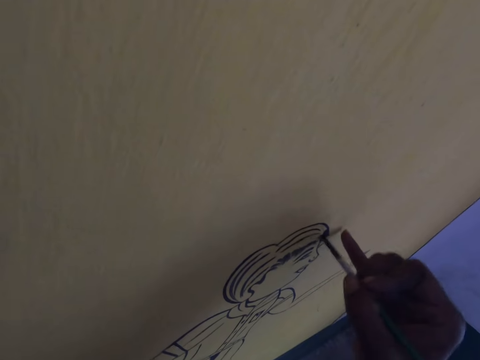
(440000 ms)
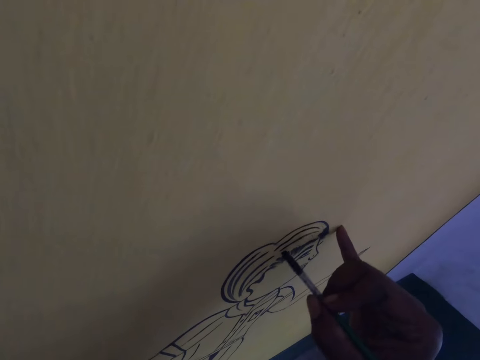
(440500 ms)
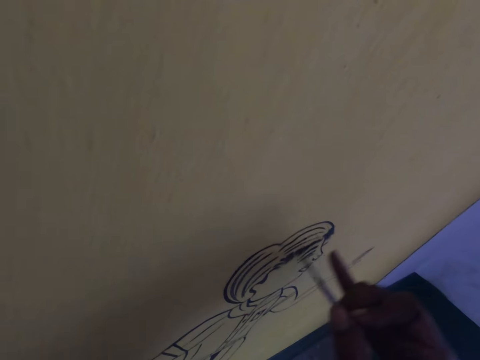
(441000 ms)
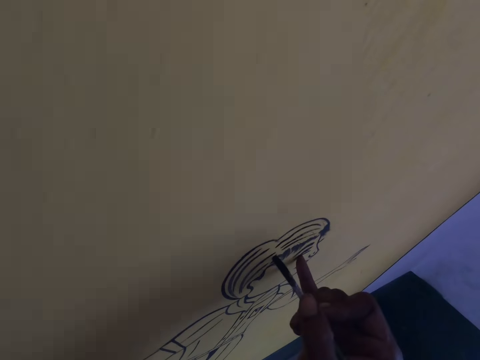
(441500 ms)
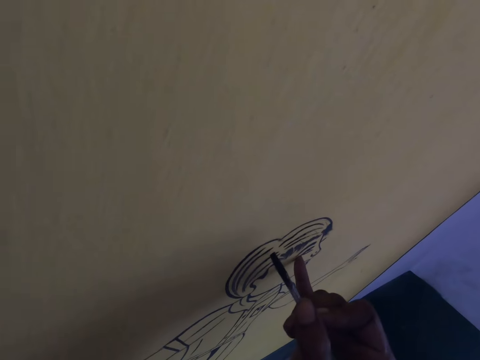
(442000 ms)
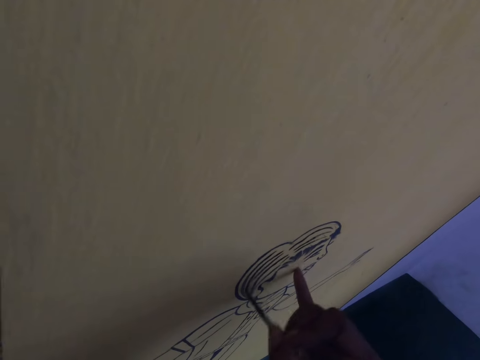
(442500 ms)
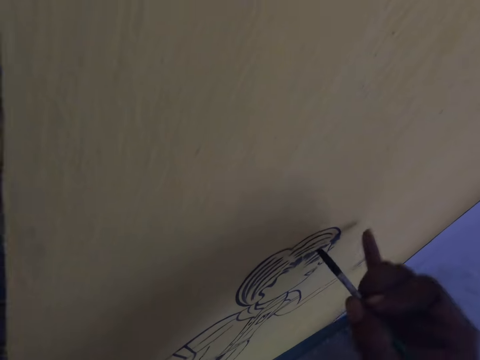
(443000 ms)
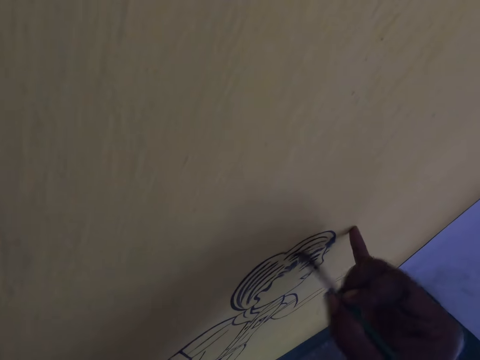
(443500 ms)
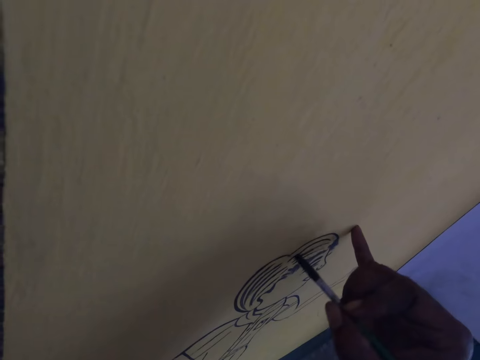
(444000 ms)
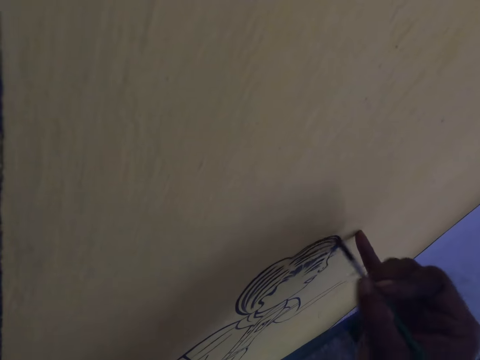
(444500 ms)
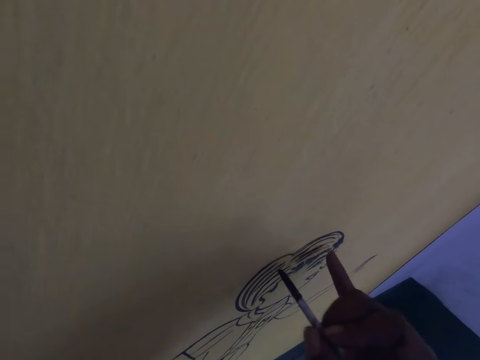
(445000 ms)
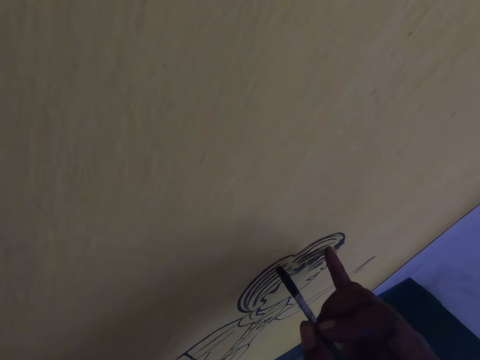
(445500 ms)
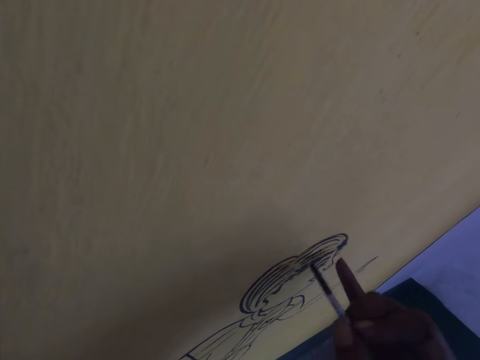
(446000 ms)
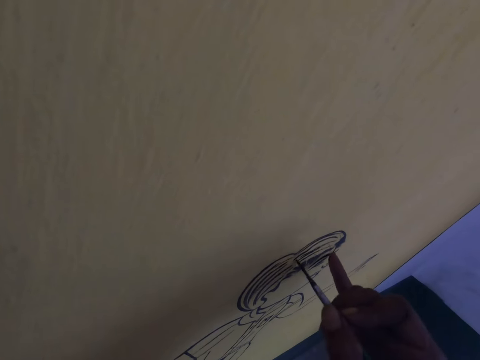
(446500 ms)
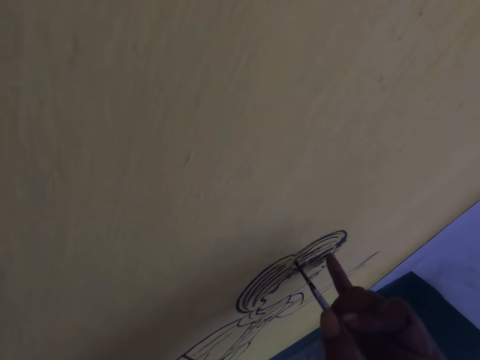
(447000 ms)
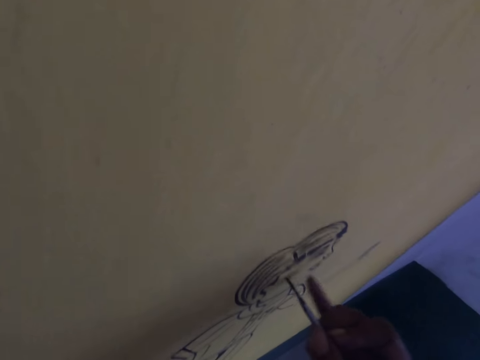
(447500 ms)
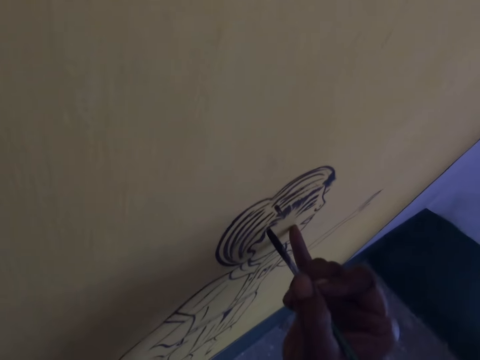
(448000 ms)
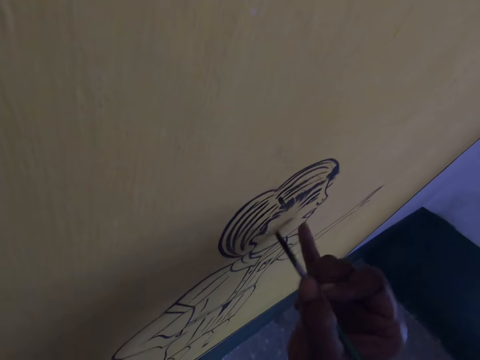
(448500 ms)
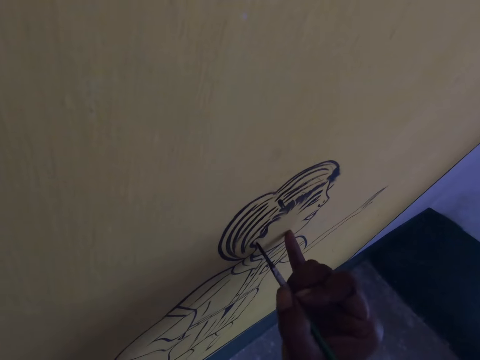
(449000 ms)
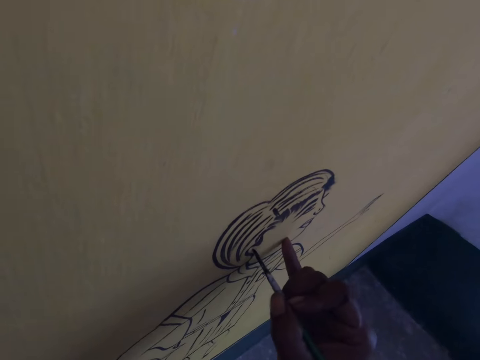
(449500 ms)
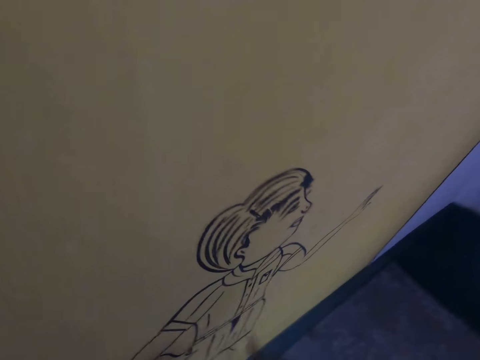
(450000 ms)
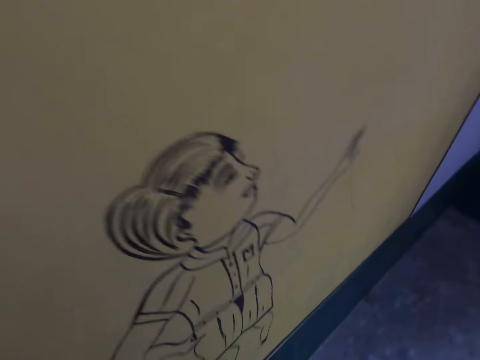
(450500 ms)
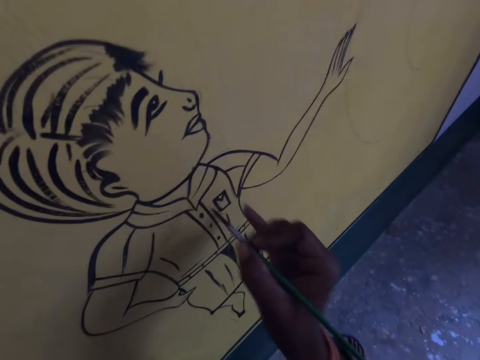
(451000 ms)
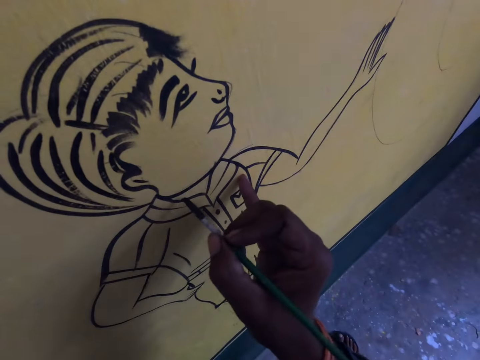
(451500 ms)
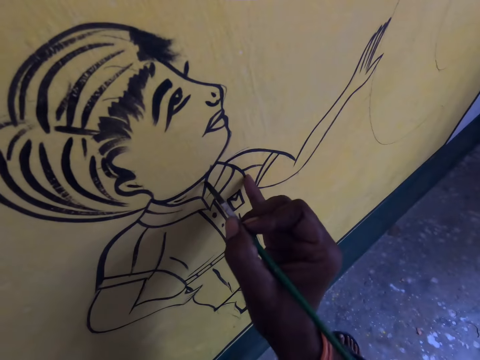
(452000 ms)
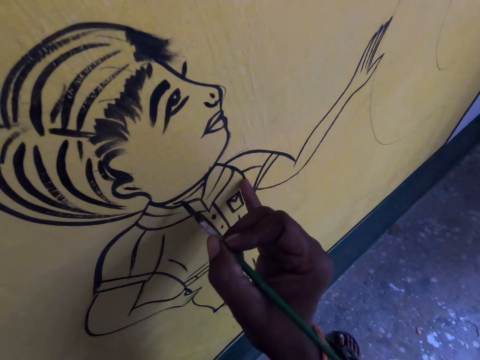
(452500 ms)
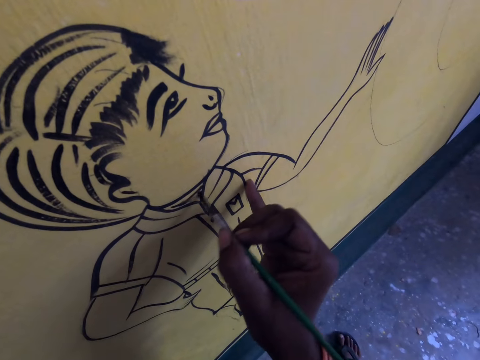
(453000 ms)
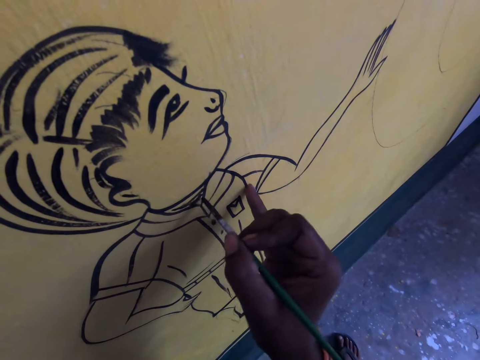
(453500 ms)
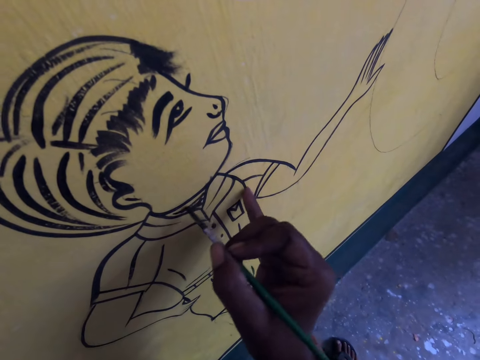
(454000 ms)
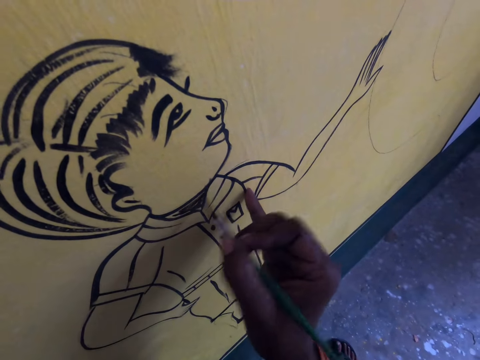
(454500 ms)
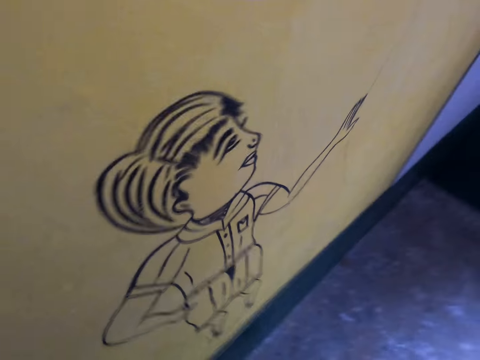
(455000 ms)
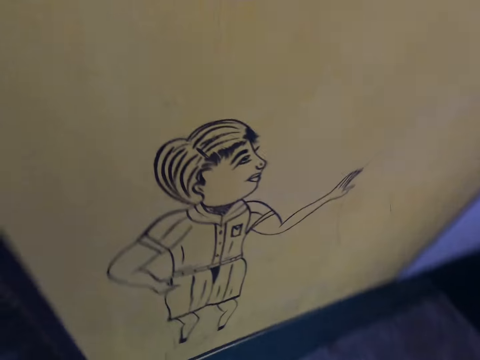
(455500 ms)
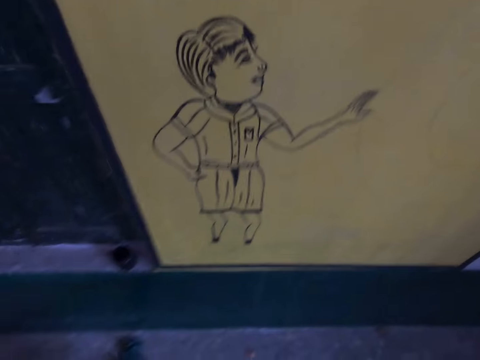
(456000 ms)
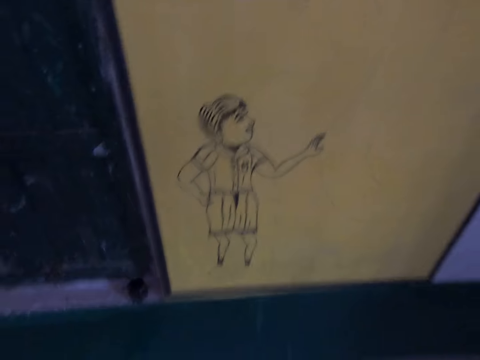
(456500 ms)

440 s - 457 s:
The camera wearer draws on a board using a paintbrush. They draw on the board using the paintbrush repeatedly.

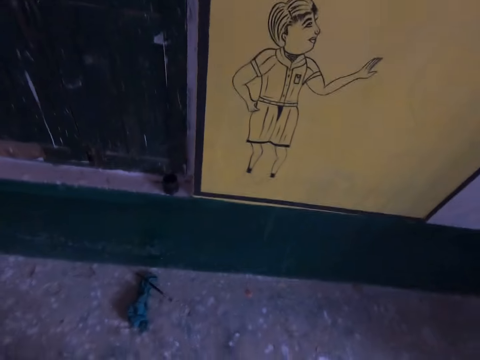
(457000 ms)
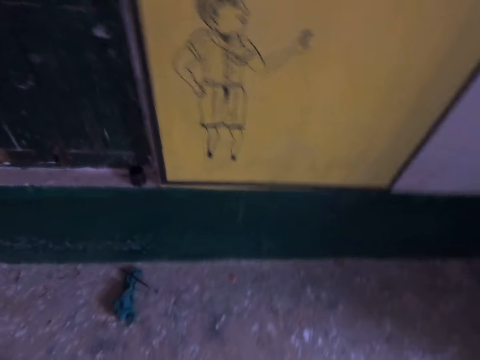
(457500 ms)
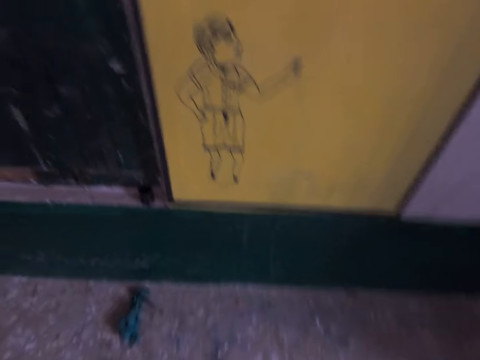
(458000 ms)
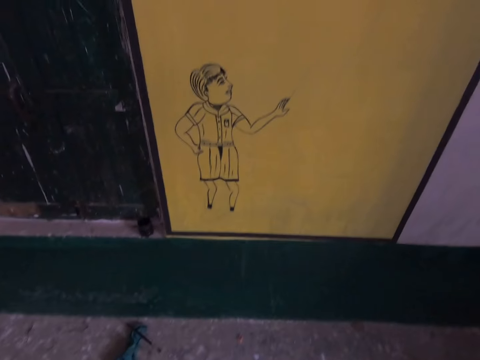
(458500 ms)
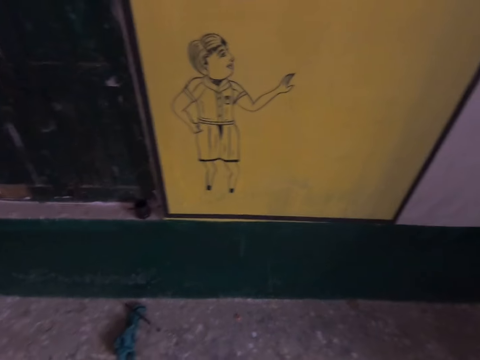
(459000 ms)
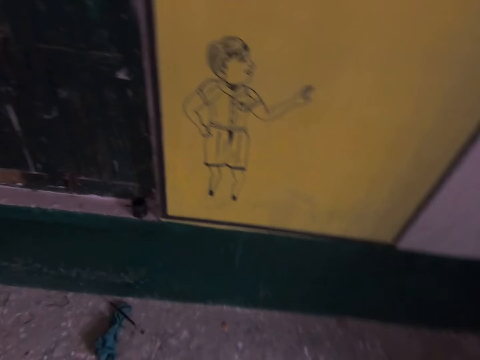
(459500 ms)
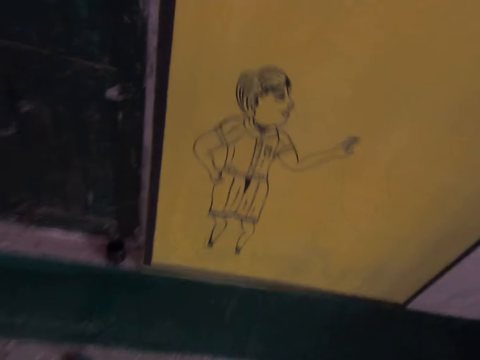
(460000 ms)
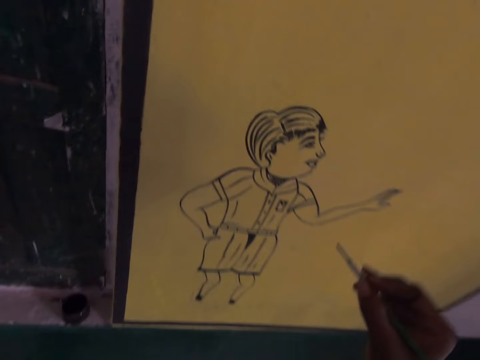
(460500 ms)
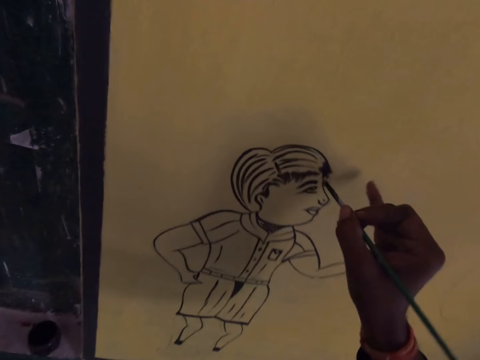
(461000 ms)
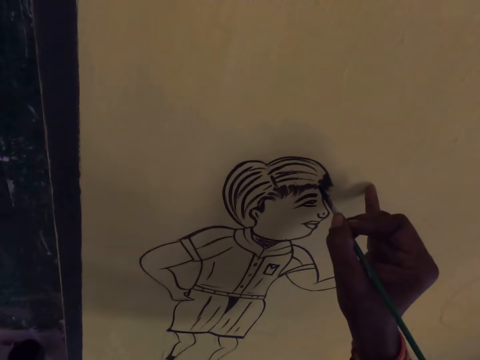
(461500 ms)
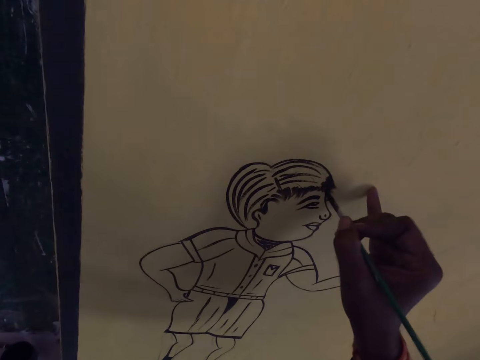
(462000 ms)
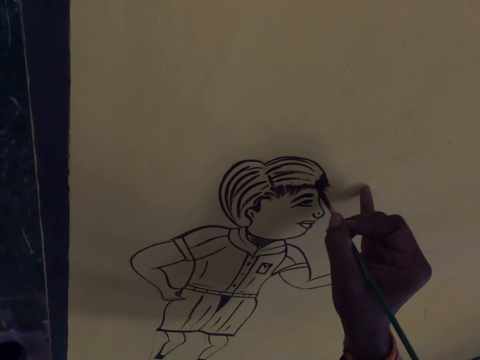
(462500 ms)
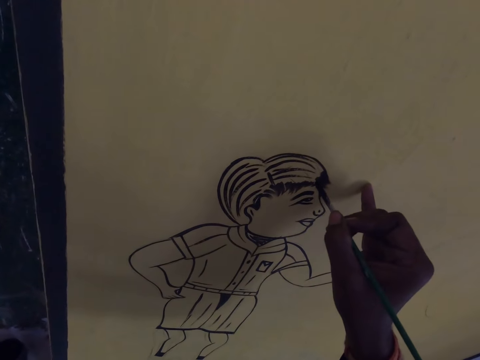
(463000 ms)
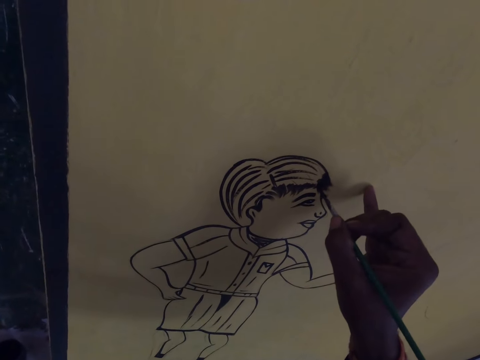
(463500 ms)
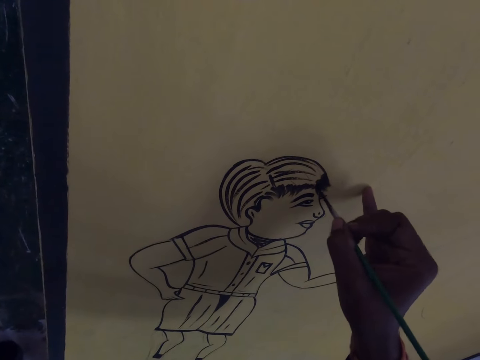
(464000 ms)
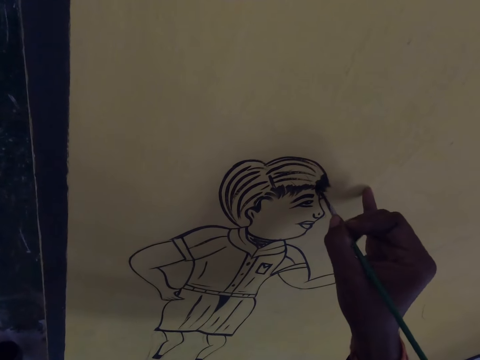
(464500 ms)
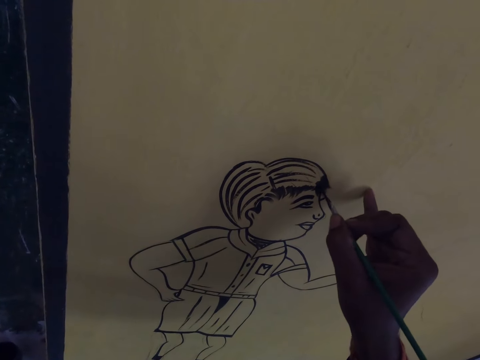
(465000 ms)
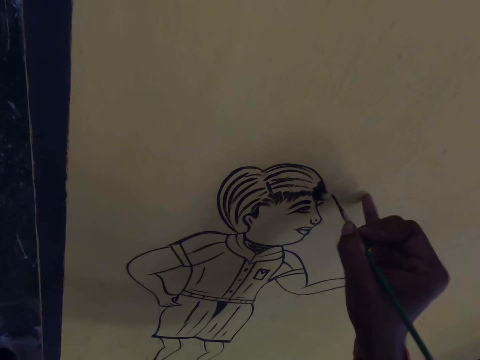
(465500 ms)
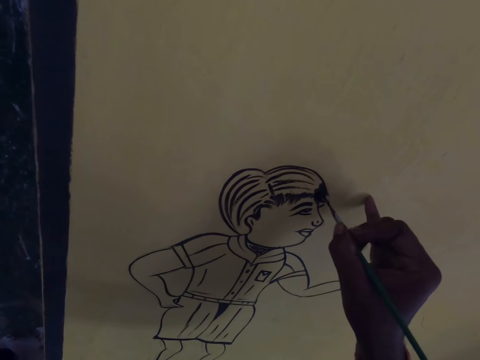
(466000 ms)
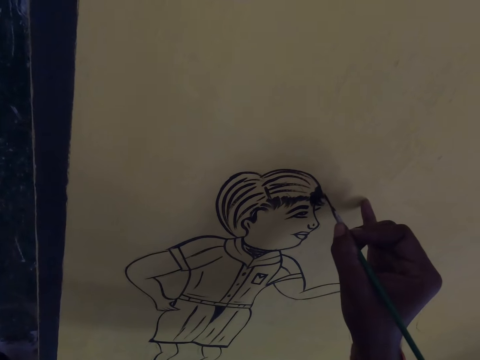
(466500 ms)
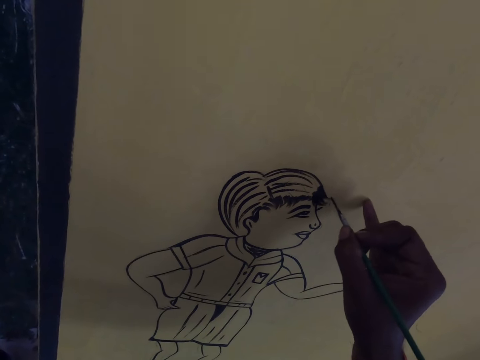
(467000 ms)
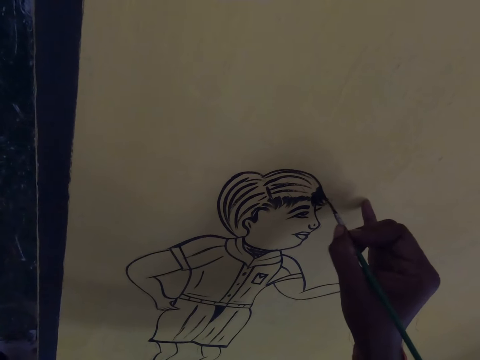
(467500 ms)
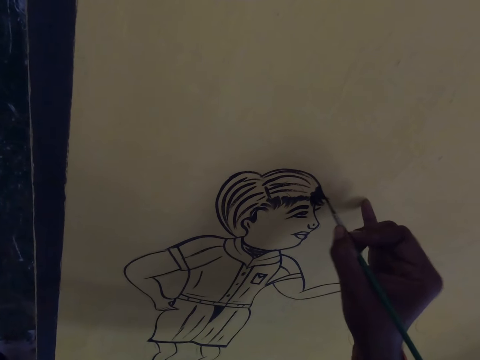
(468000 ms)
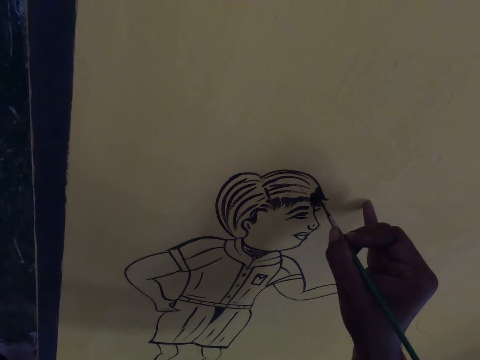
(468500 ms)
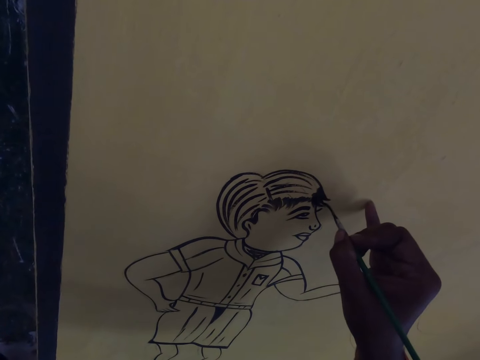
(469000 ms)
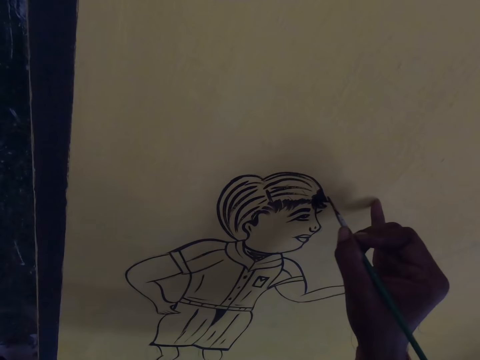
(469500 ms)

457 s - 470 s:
The camera wearer moves around the room. They draw on a board using a paintbrush. They draw on the board using the paintbrush repeatedly.
